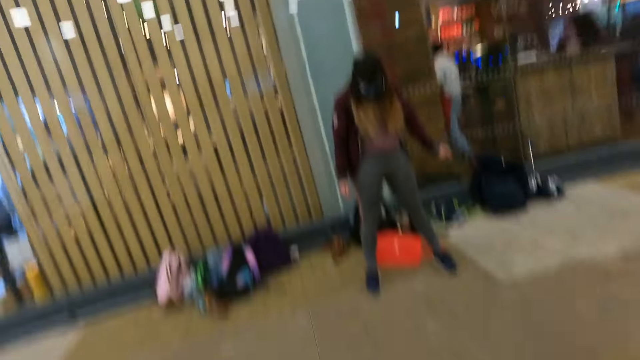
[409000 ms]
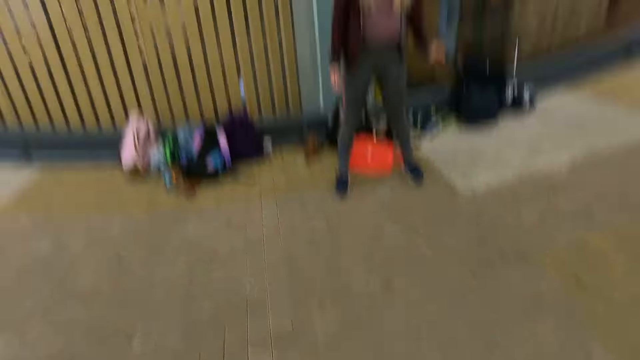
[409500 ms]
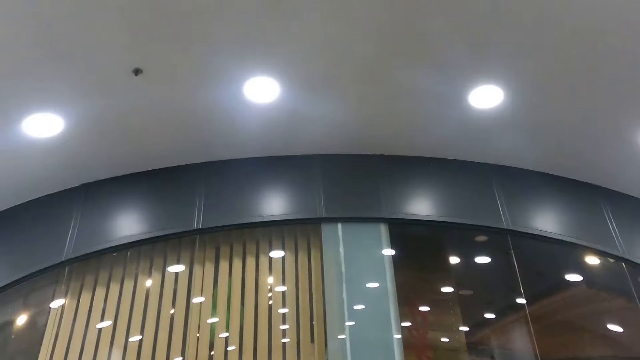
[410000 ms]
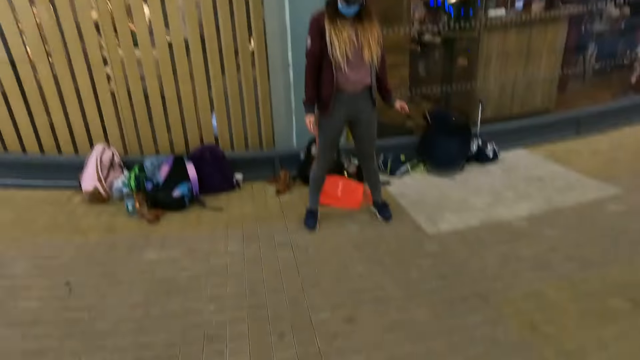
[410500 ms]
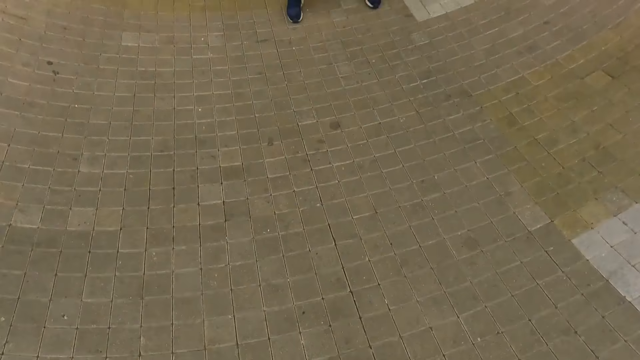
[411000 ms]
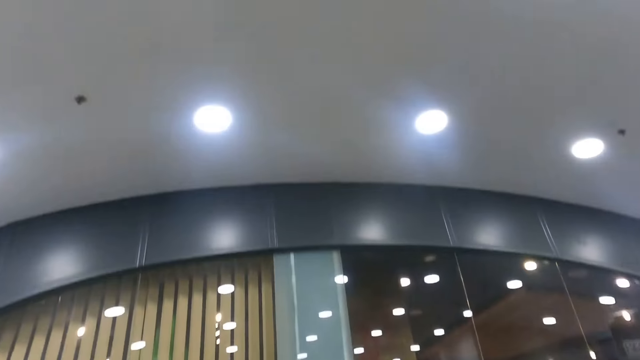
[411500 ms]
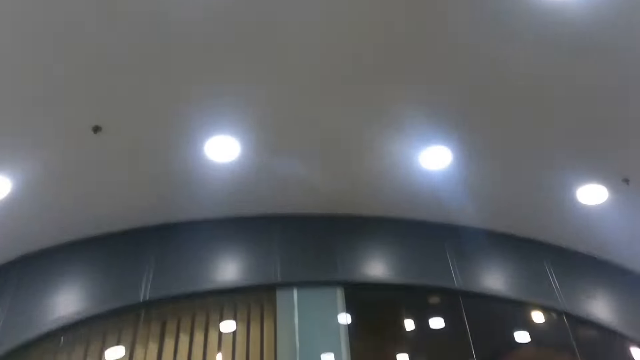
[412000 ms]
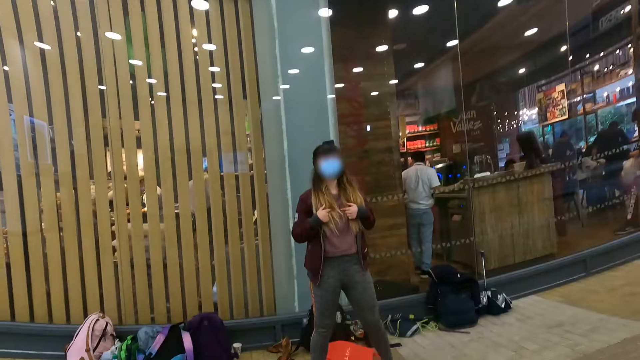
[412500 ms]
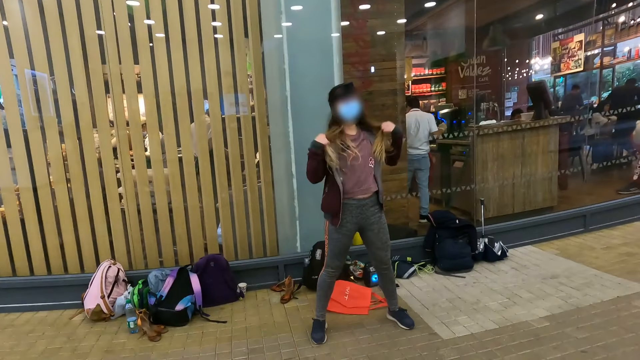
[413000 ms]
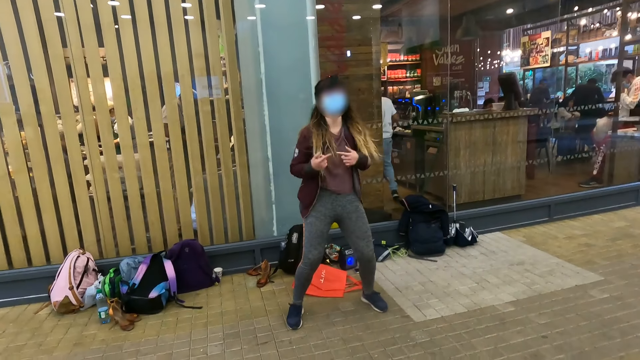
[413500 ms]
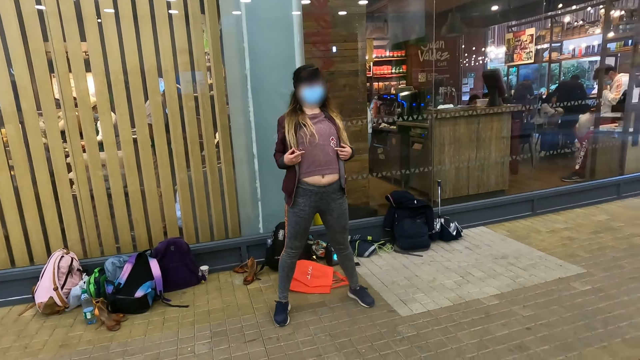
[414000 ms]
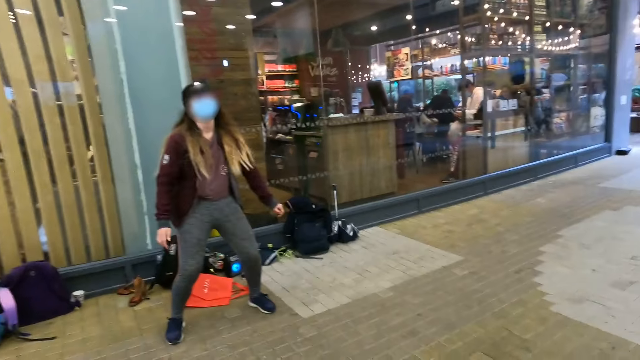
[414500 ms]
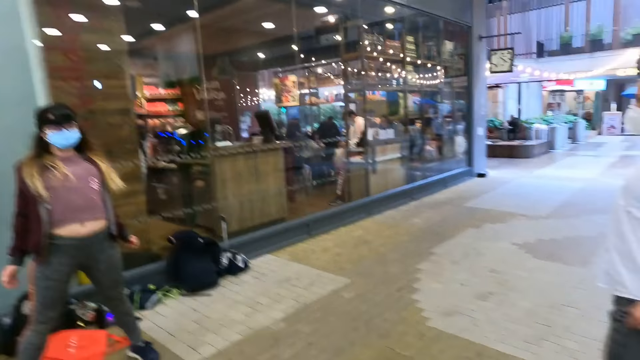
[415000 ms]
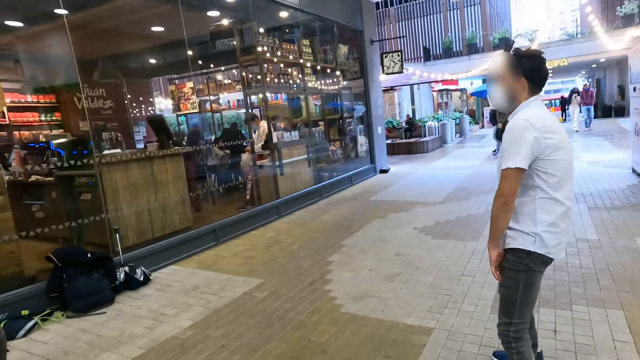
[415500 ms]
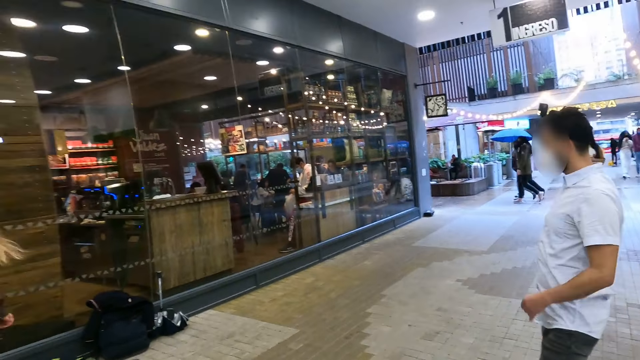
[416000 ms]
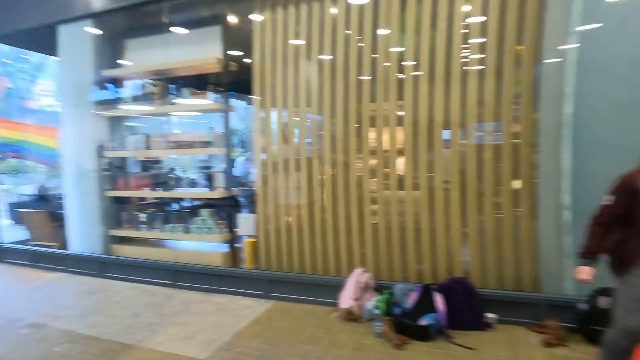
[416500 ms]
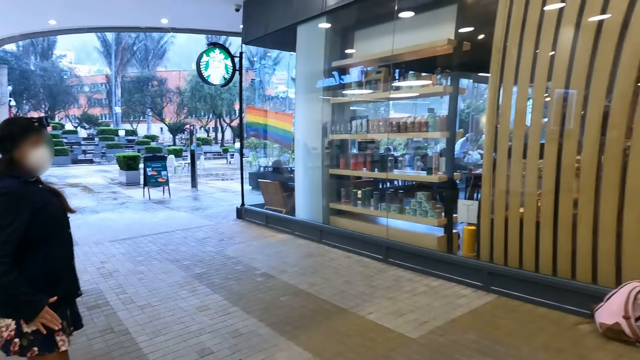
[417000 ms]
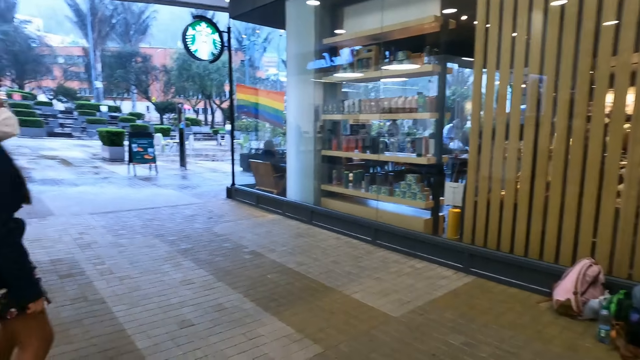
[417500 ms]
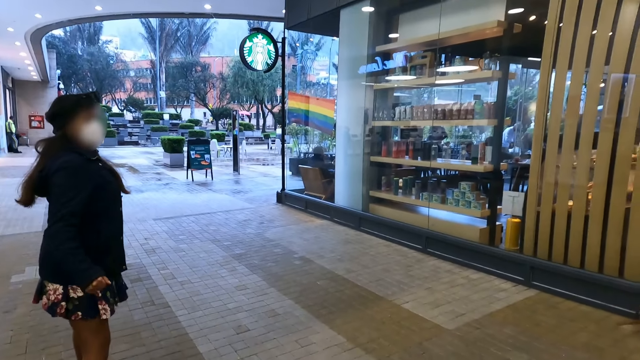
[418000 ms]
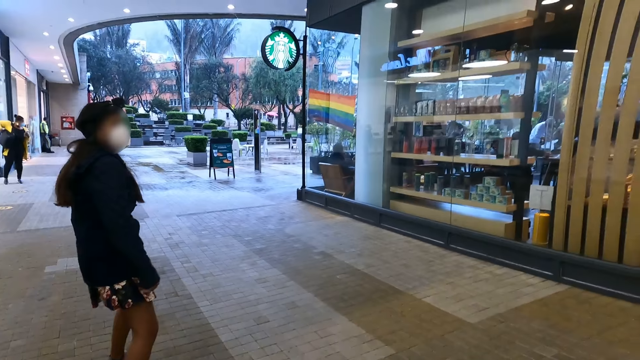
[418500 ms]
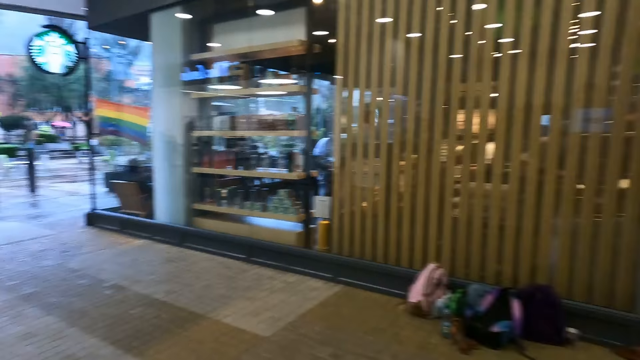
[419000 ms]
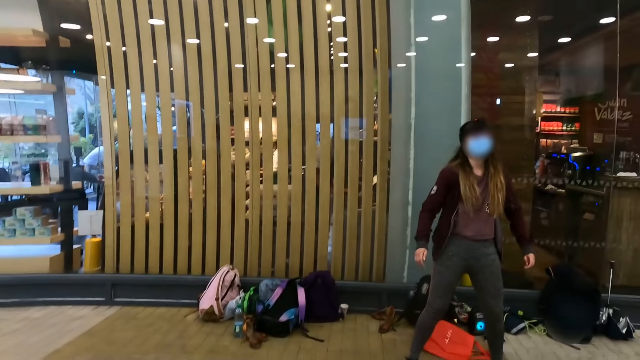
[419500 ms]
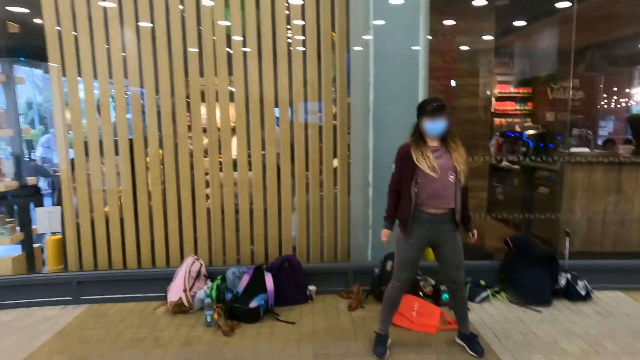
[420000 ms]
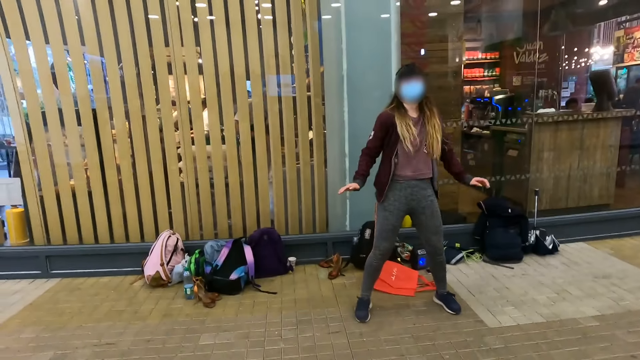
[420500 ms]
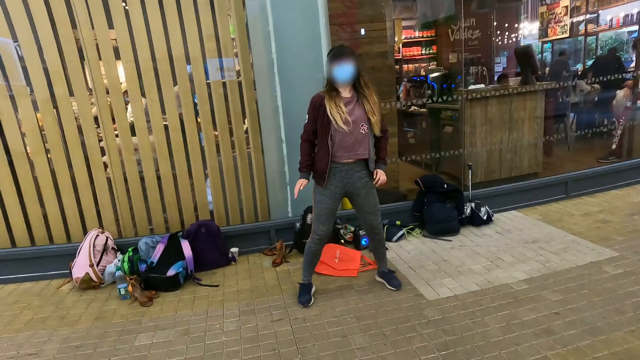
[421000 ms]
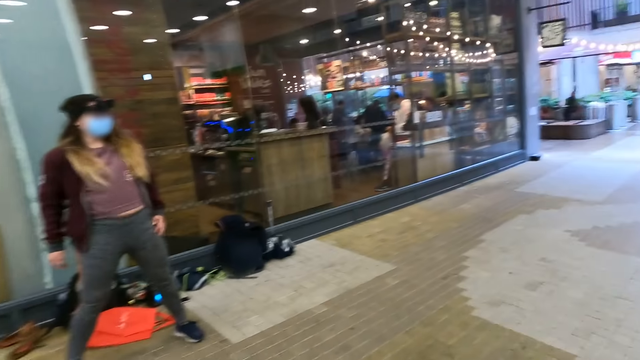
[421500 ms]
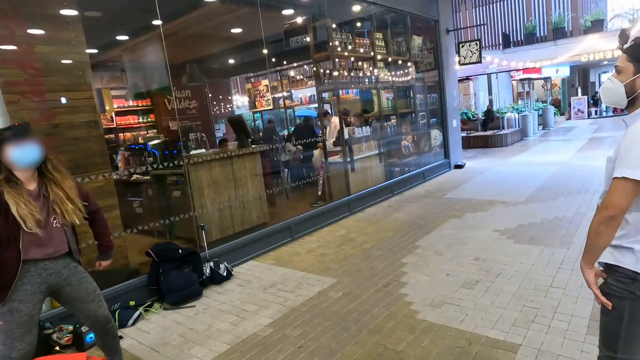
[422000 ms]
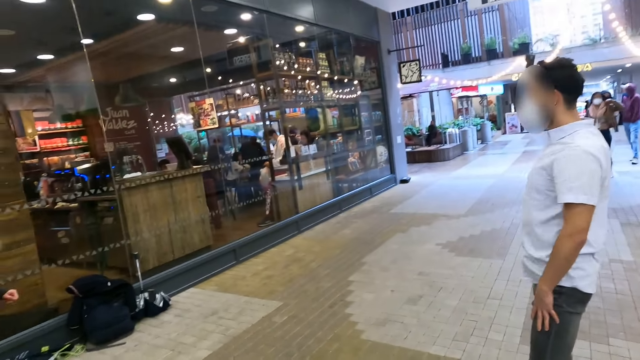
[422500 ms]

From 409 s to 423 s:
The camera wearer takes a video. A woman moves her hair with both hands. The camera wearer follows the practice from the woman. The woman does press ups. A man does press ups. The camera wearer looks at the man. They look around. They look at another lady.

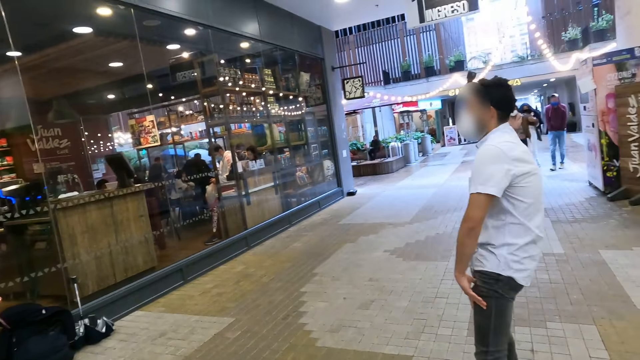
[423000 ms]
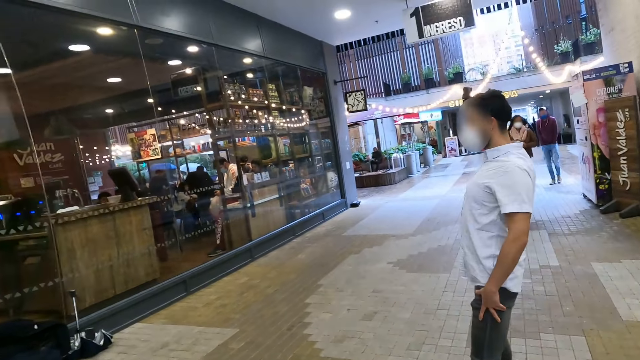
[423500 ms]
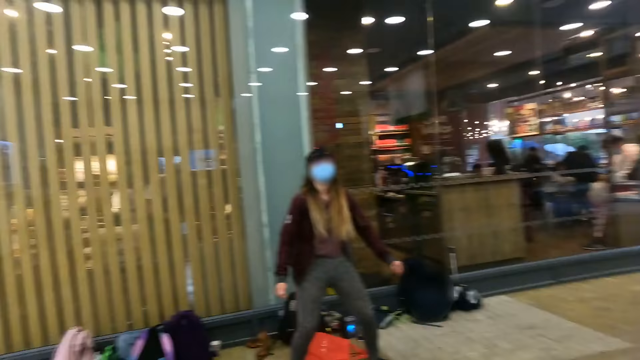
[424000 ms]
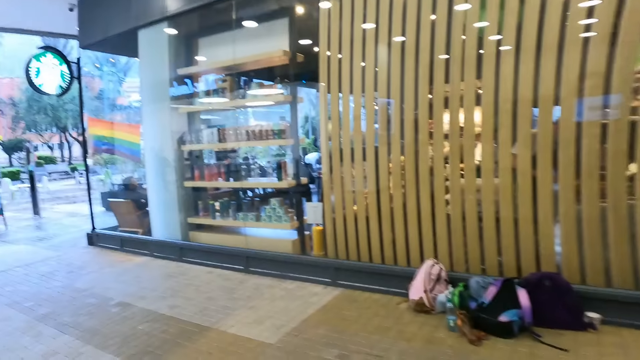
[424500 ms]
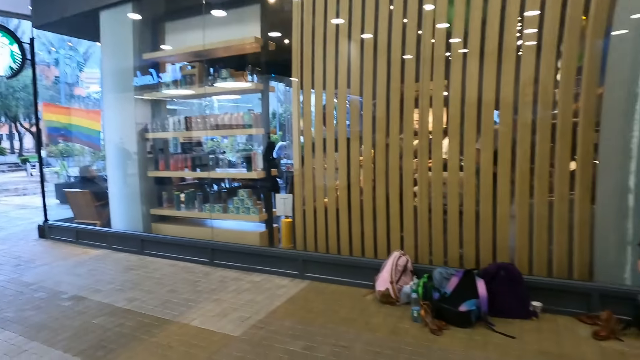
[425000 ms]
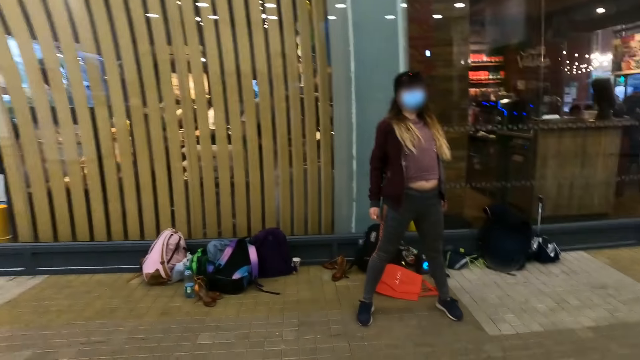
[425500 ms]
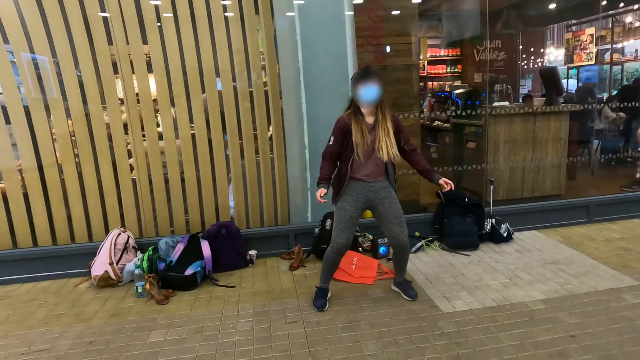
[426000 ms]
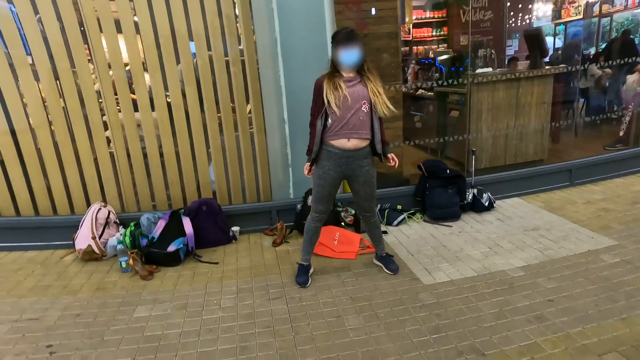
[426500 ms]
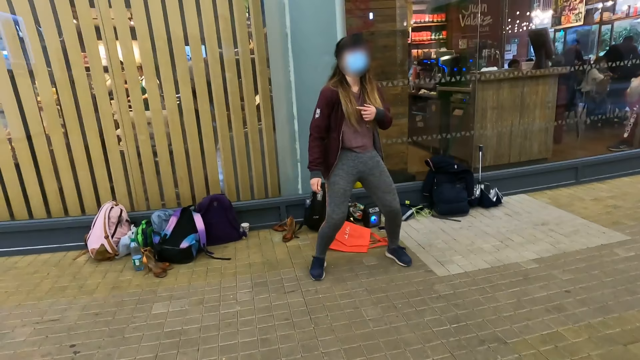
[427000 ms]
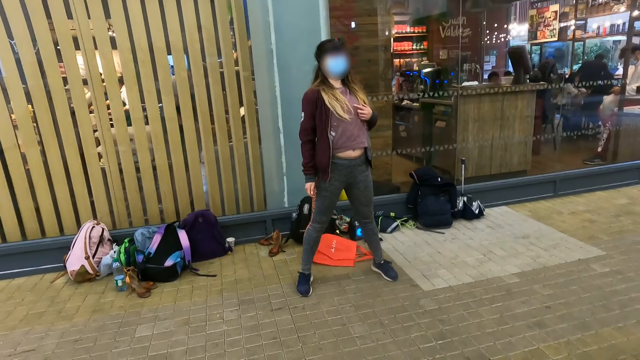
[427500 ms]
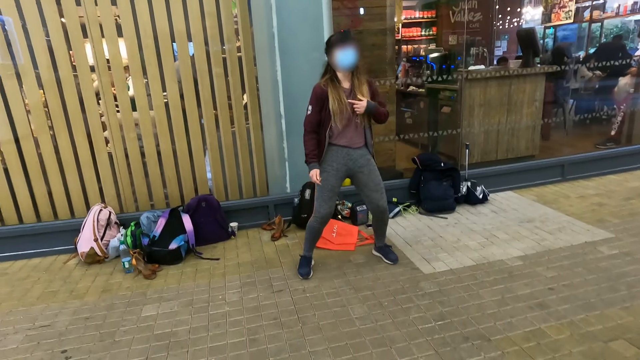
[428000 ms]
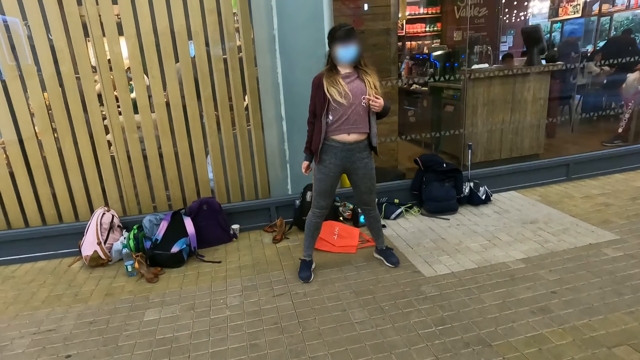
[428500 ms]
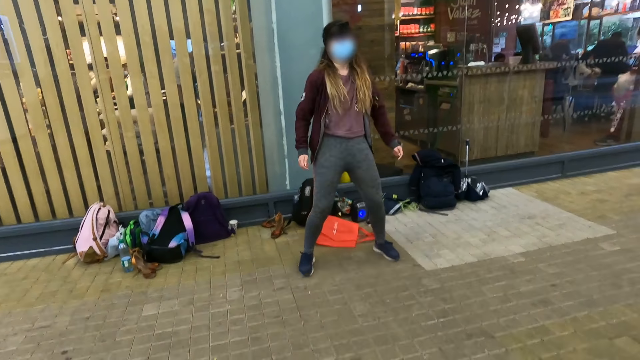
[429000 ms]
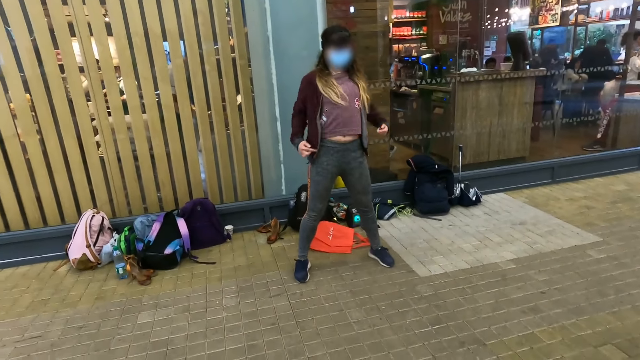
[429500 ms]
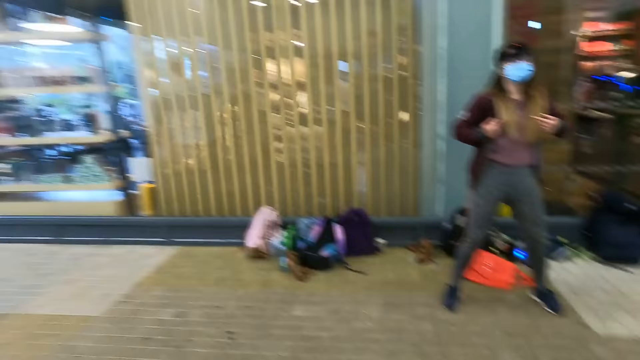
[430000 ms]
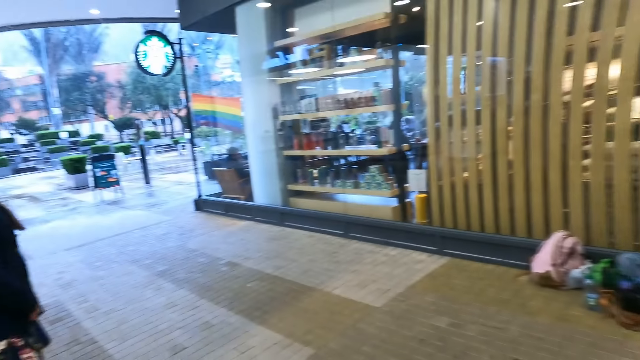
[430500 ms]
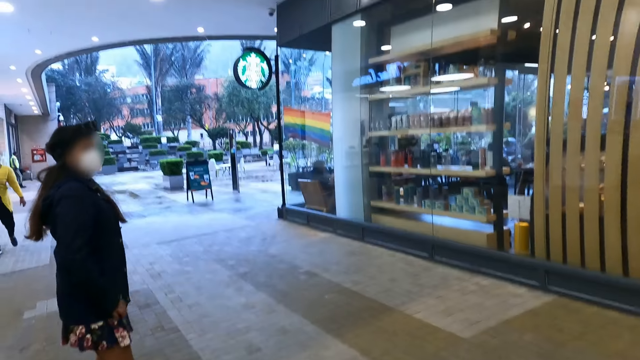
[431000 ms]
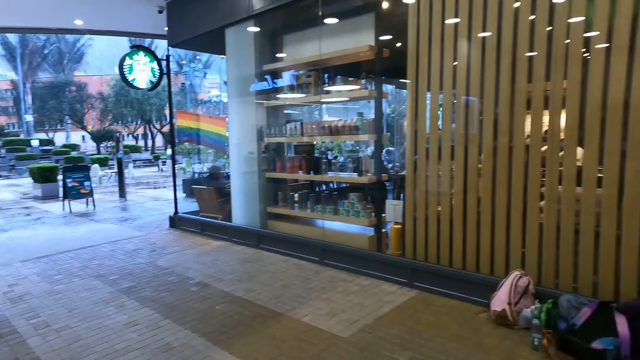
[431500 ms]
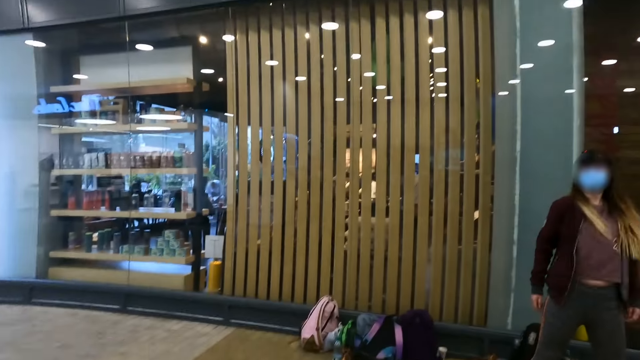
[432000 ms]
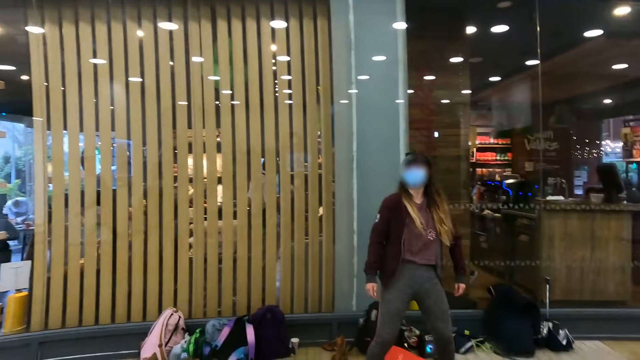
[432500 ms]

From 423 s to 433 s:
The camera wearer follows the practice from the lady. They look around.
